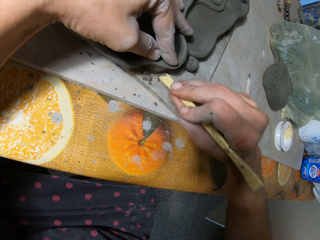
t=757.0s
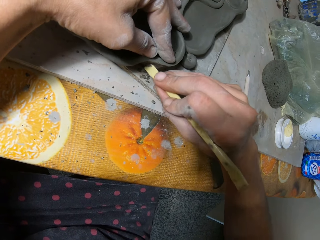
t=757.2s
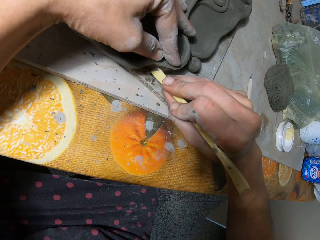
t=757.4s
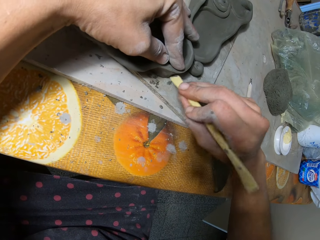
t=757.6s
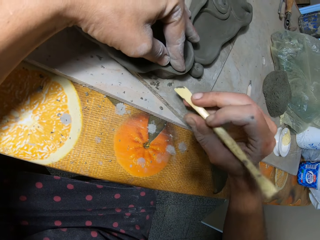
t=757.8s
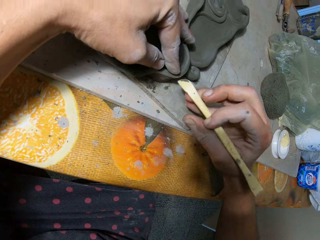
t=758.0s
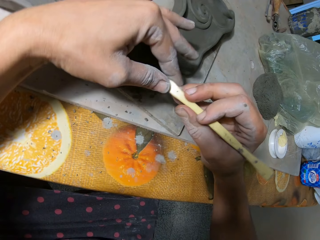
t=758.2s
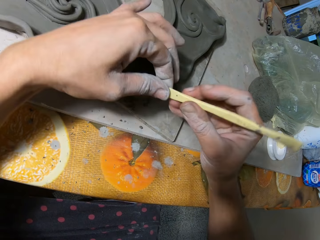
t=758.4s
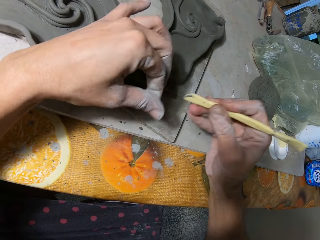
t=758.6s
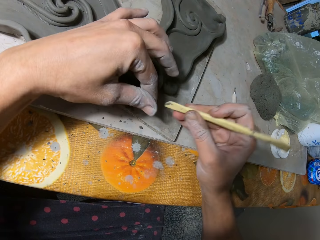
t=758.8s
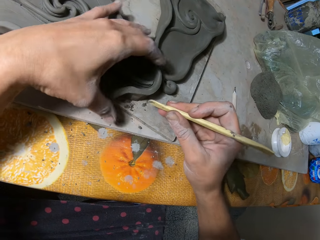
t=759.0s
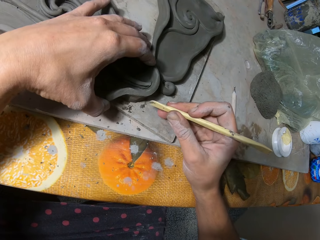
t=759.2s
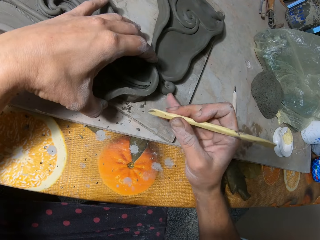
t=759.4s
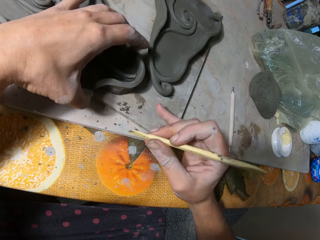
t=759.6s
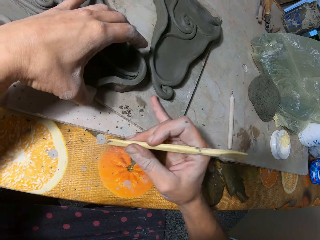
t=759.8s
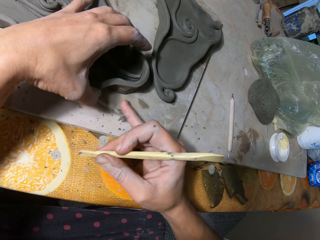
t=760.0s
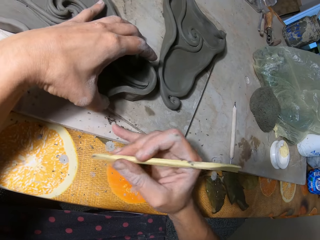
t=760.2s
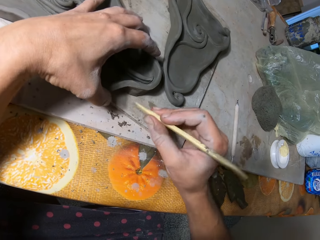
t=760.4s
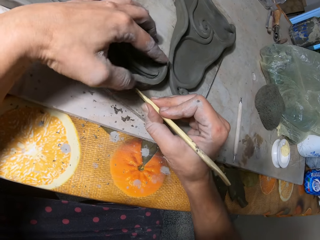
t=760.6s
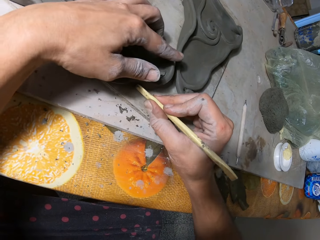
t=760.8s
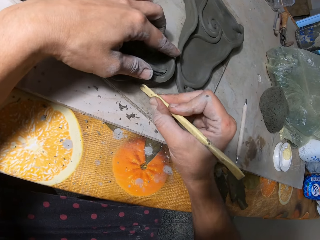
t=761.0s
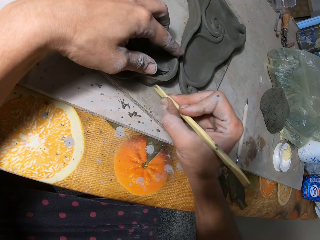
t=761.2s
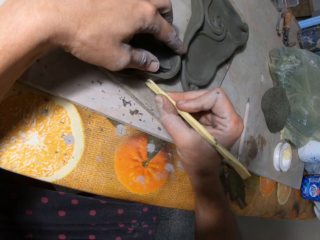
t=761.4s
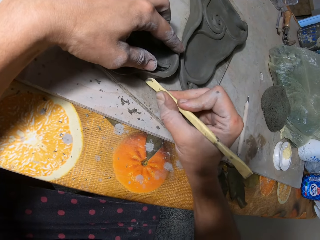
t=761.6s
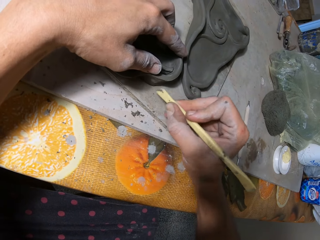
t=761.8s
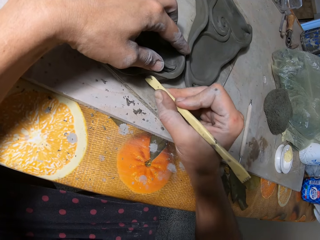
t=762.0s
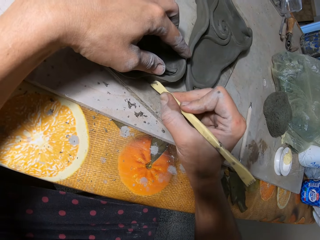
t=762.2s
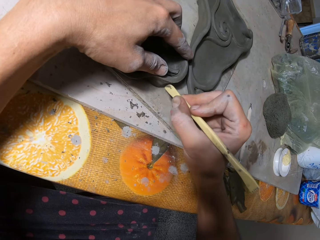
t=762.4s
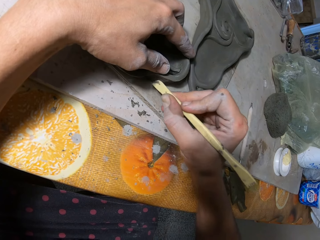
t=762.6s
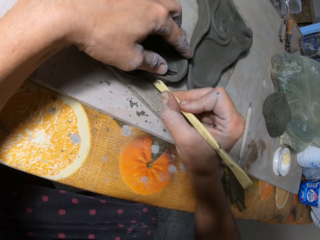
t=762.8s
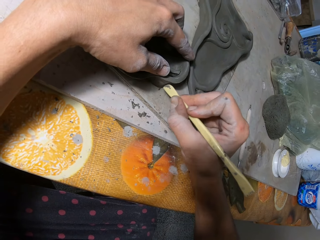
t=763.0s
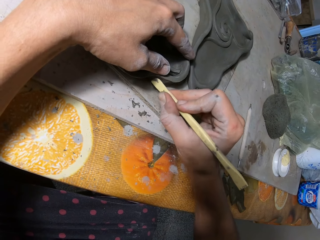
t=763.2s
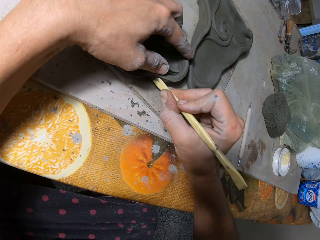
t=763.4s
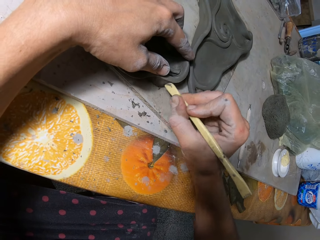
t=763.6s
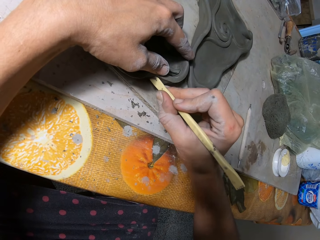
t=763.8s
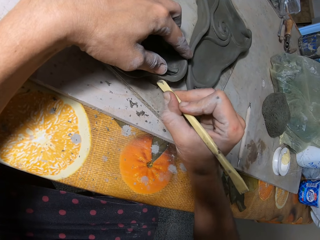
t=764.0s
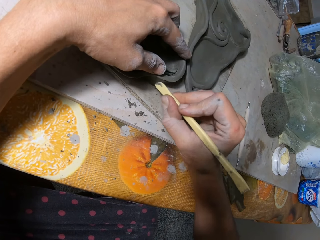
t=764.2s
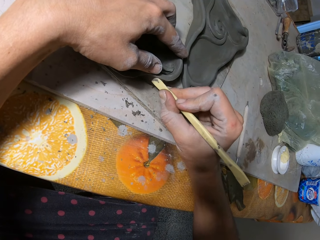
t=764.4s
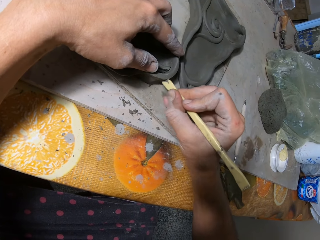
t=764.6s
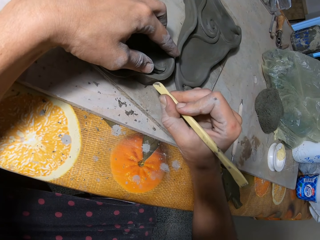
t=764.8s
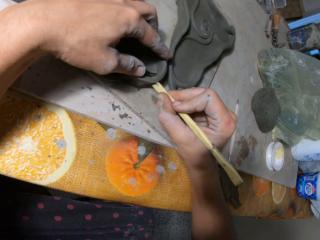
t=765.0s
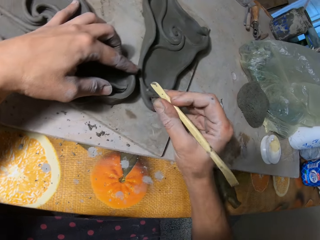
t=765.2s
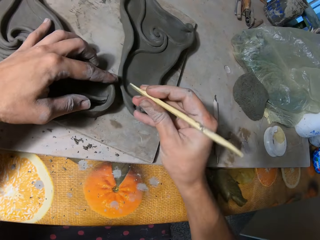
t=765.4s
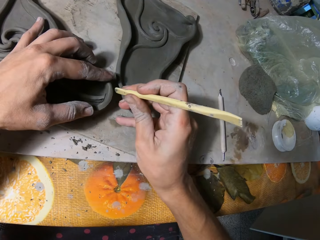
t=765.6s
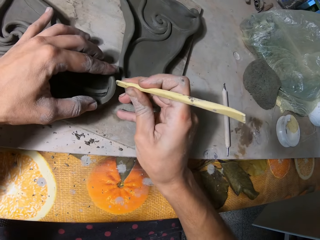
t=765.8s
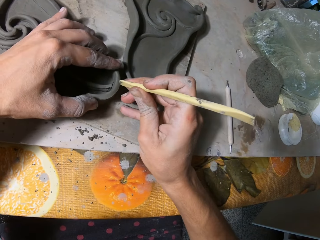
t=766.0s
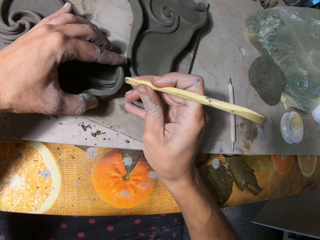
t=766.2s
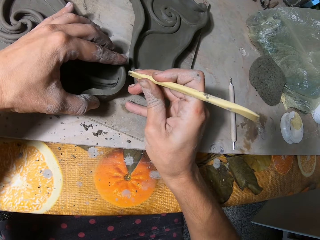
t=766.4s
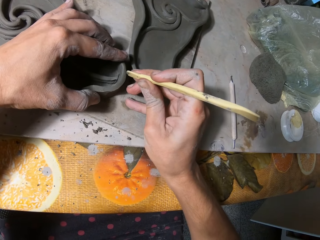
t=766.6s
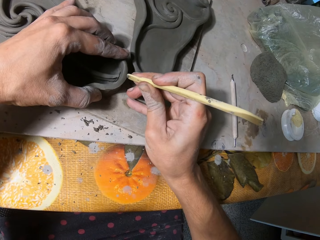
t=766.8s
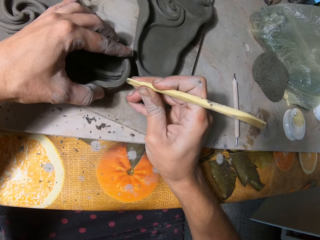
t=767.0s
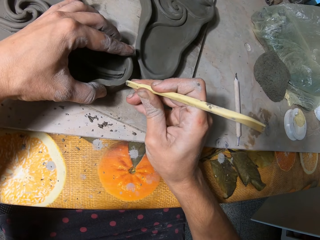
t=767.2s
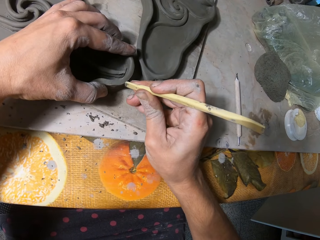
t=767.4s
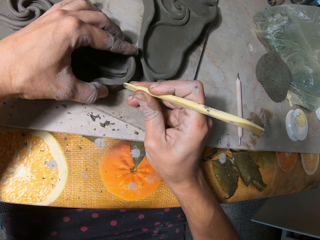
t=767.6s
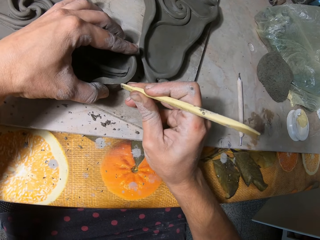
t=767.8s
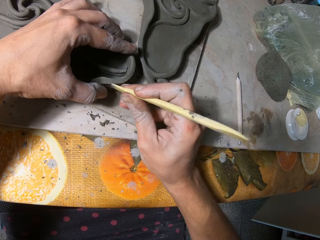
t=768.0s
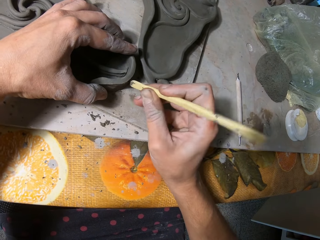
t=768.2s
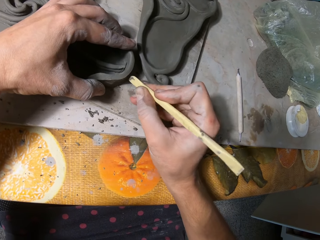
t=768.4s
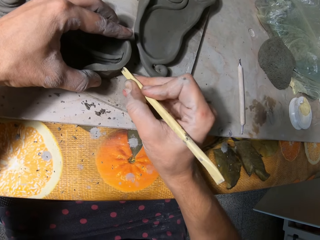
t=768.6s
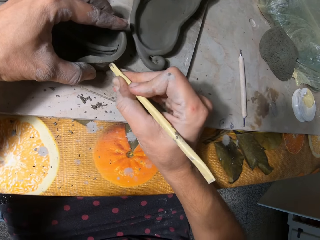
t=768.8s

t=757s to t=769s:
The camera wearer removes dirt from the wooden clay knife with his left hand. He drops the mold on the table. He moves the molded clay on the table with his left hand. He wipes dirt off the table with his right hand. He wipes the mold. He moves the molded clay with the wooden clay knife in his right hand. He works on the sculpture.

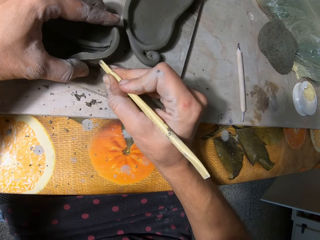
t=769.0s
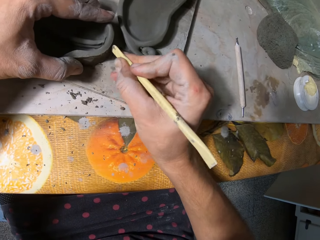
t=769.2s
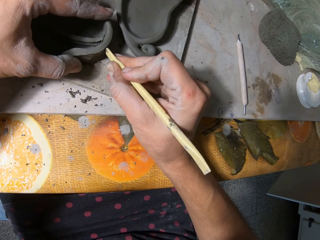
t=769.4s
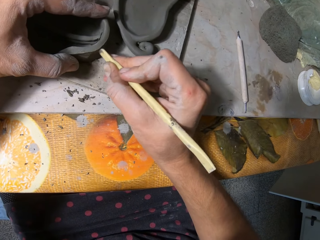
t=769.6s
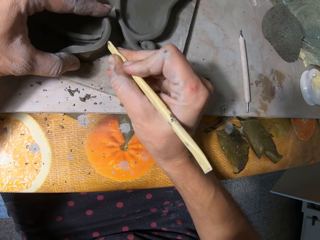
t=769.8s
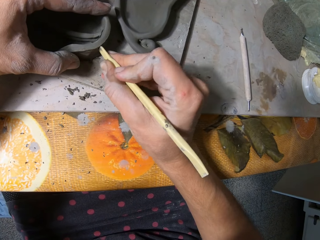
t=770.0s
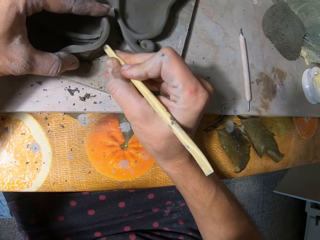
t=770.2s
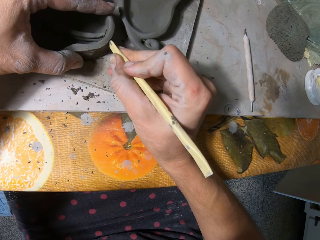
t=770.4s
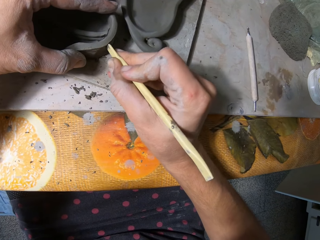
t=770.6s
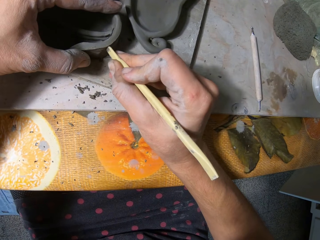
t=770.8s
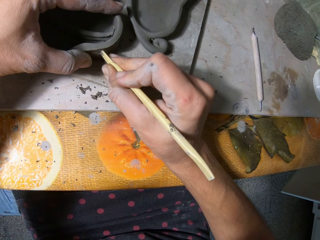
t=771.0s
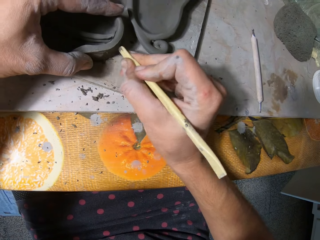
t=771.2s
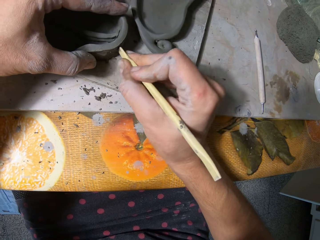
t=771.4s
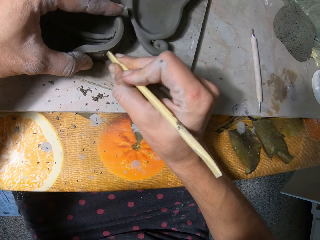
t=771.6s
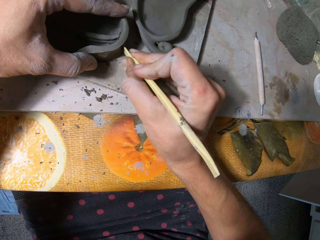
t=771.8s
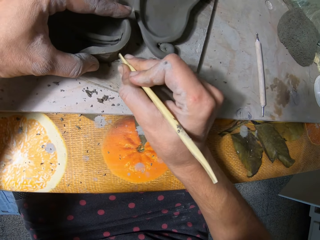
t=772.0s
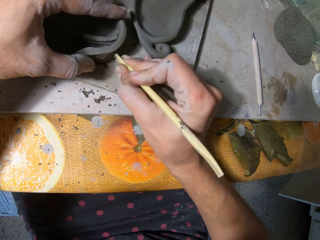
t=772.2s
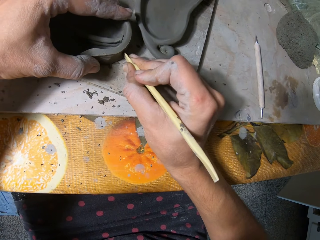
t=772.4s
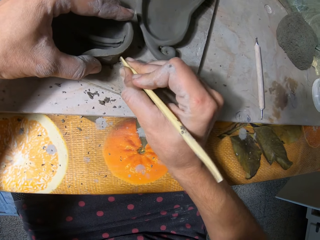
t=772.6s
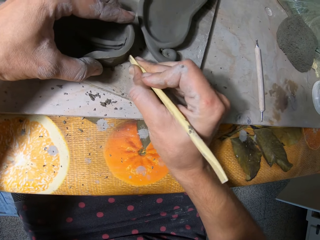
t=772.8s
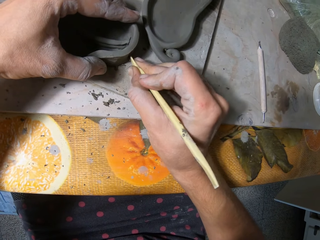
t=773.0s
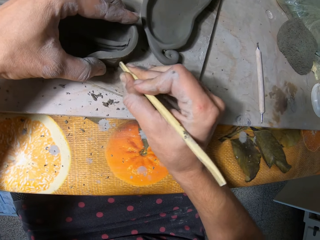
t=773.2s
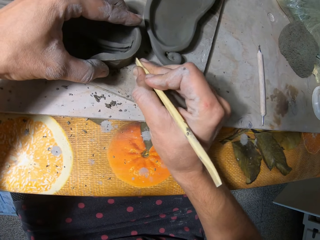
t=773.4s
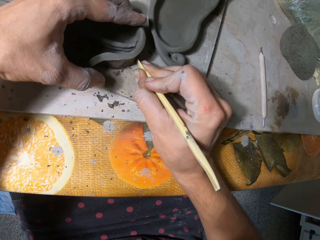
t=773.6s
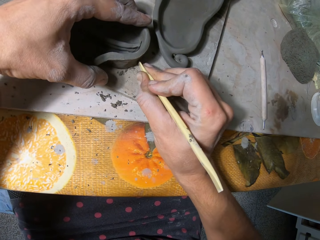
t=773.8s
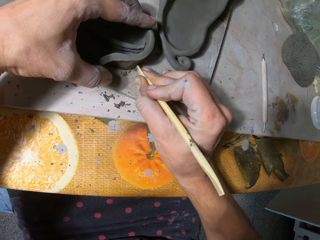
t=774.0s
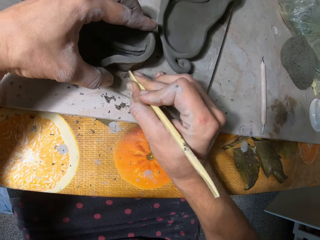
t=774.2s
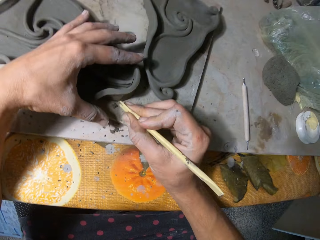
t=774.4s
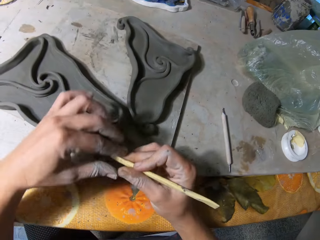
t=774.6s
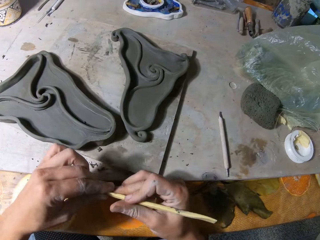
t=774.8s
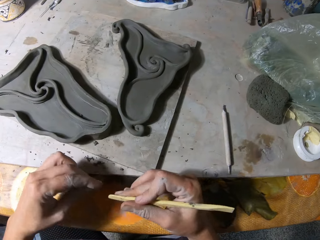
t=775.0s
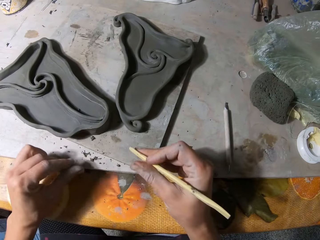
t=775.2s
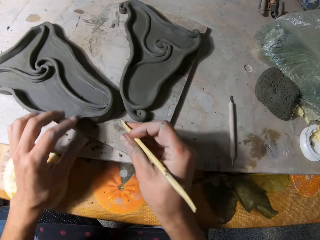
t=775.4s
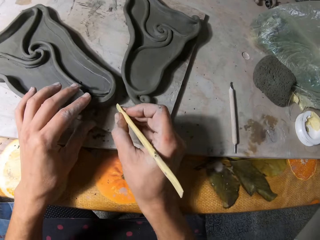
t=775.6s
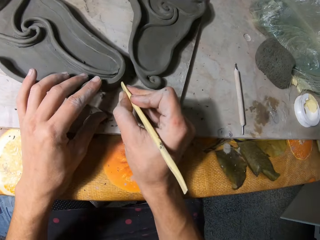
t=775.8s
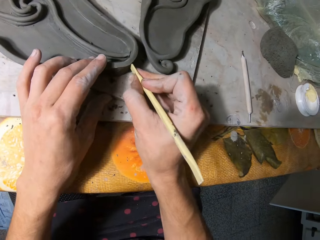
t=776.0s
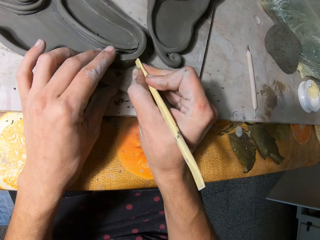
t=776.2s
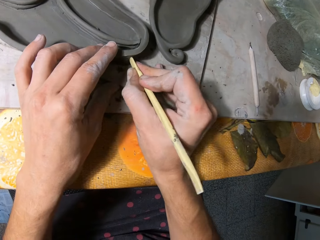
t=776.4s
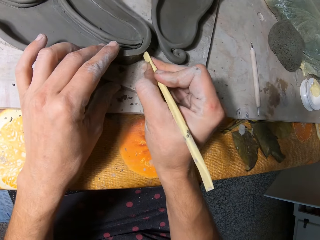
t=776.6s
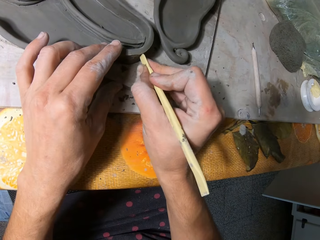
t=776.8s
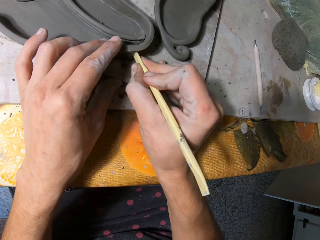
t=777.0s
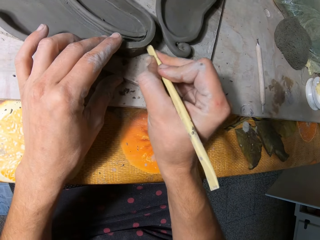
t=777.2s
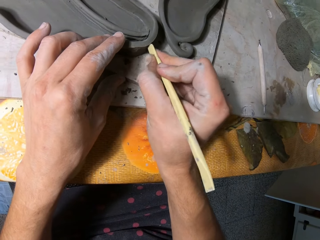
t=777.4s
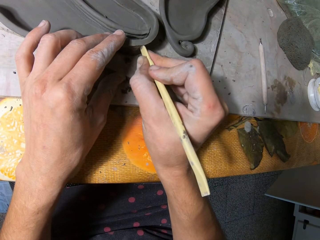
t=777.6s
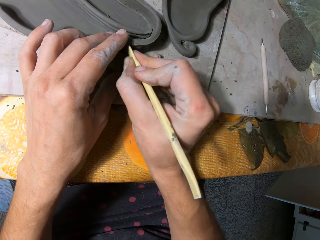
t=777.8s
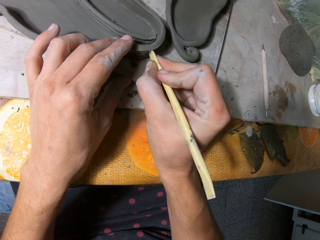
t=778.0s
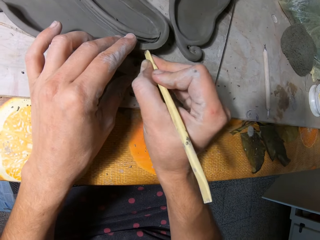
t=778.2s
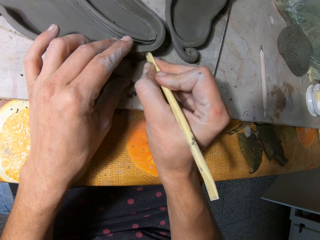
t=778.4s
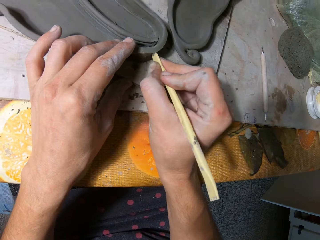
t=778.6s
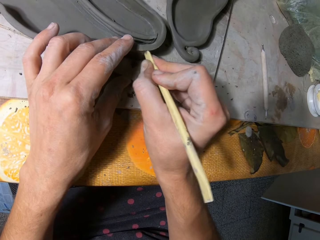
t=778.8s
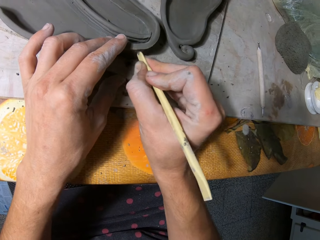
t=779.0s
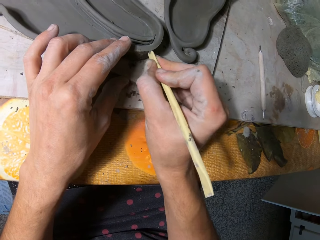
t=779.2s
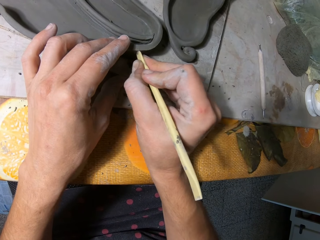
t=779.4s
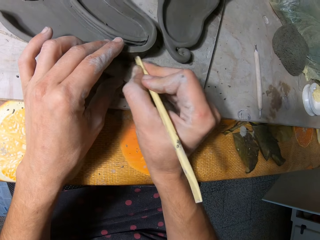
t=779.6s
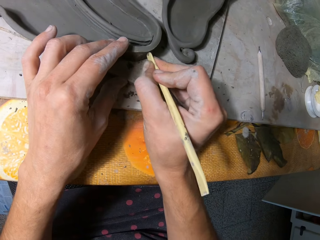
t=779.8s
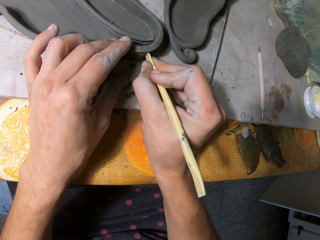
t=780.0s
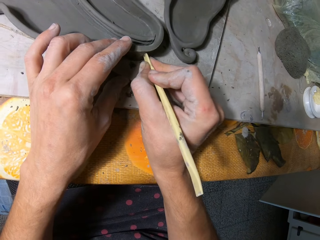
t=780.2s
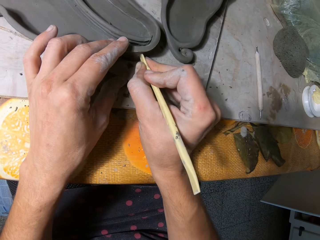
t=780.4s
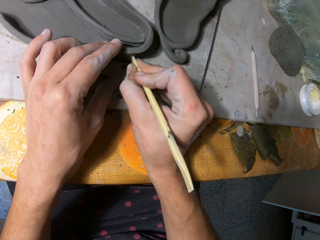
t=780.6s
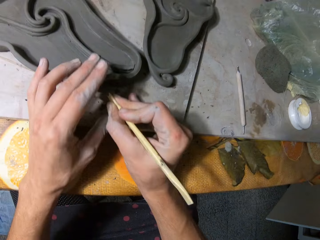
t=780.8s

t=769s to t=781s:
The camera wearer removes dirt from the wooden clay knife with his left hand. He holds the molded clay on the table with his left hand. He shapes the molded clay with the wooden clay knife in his right hand.
